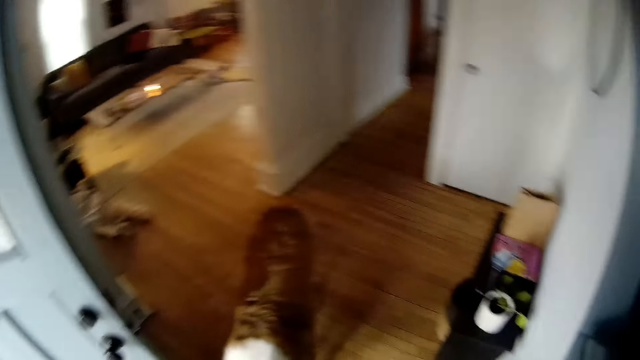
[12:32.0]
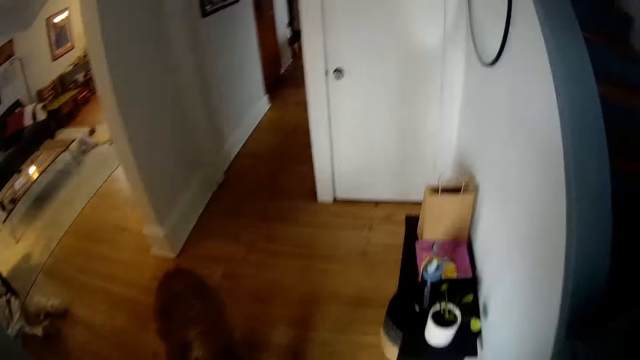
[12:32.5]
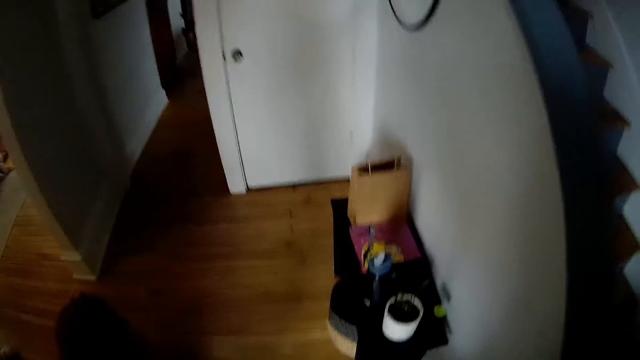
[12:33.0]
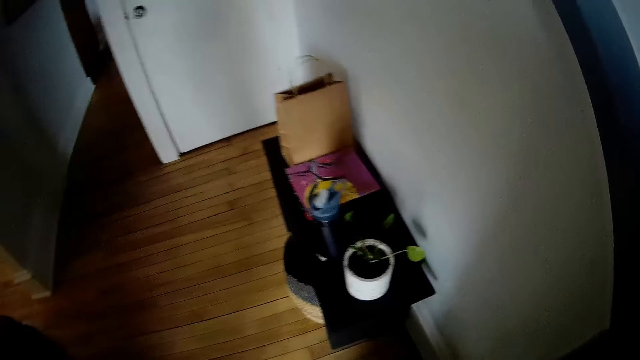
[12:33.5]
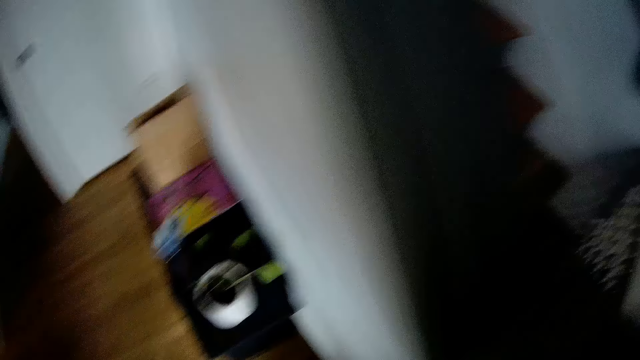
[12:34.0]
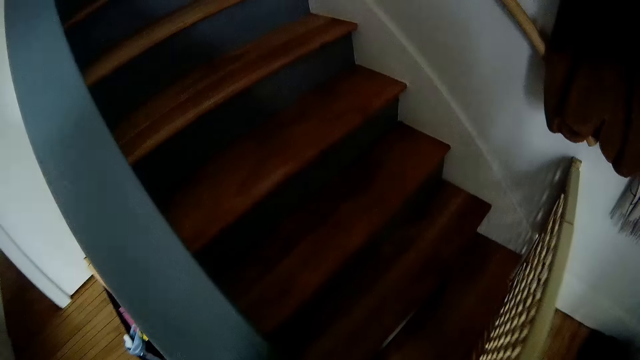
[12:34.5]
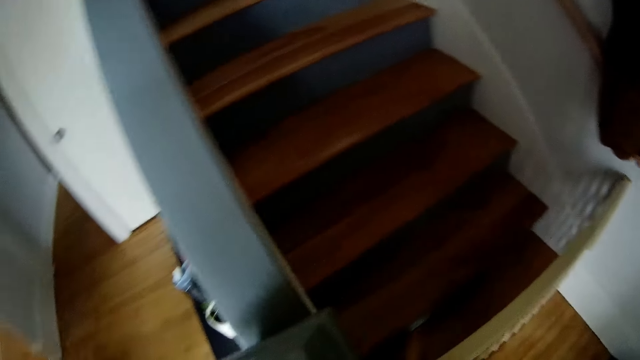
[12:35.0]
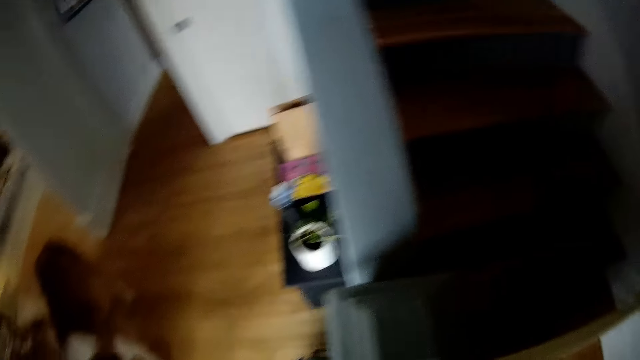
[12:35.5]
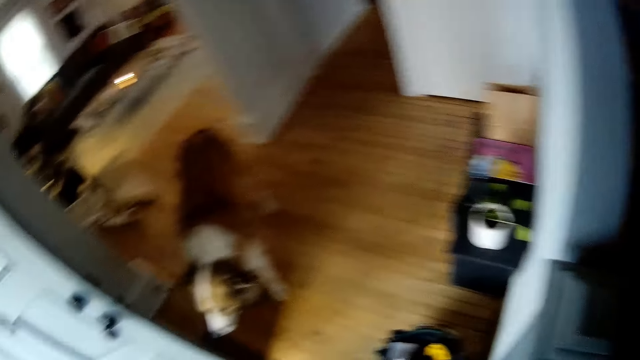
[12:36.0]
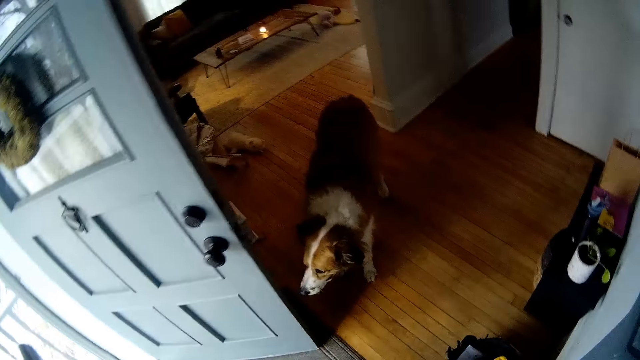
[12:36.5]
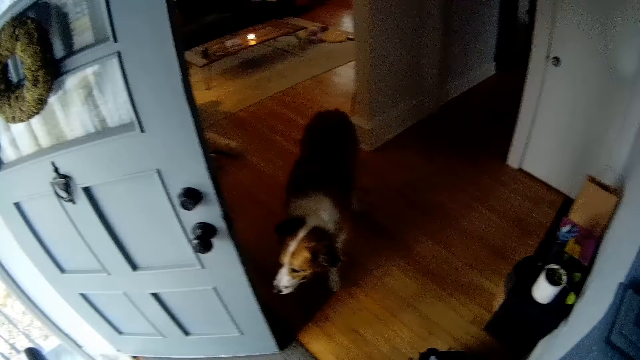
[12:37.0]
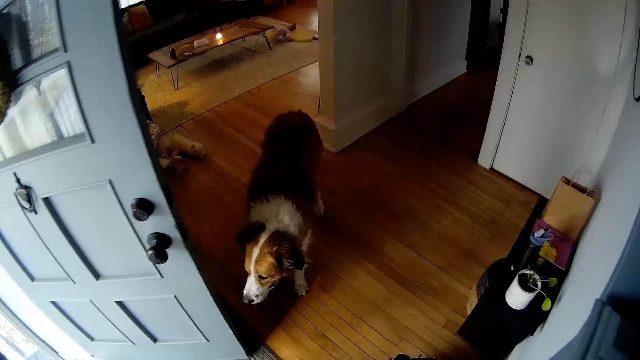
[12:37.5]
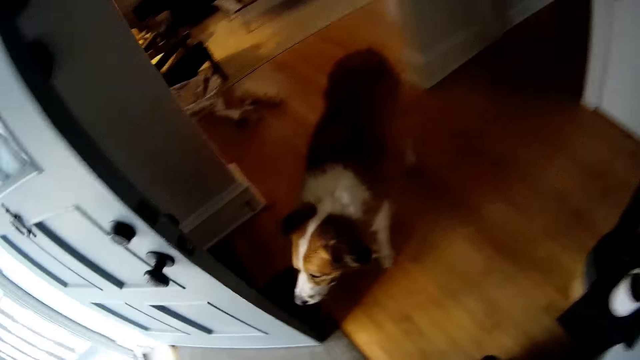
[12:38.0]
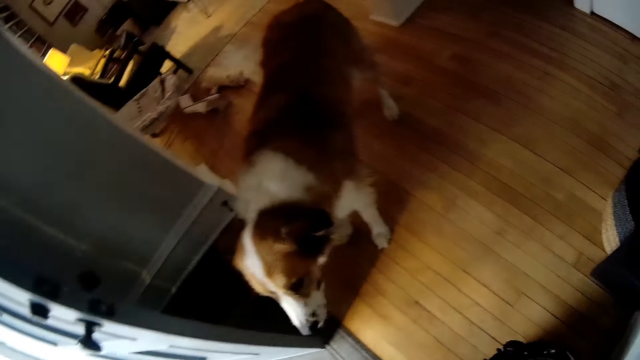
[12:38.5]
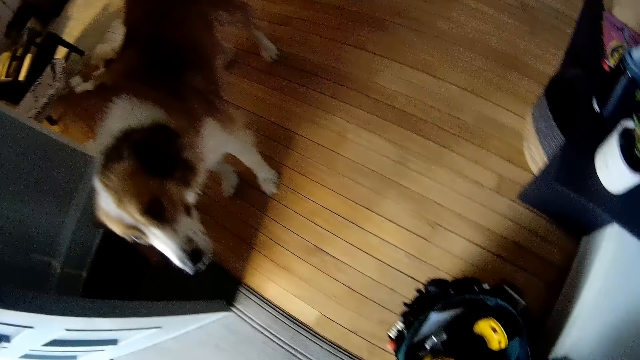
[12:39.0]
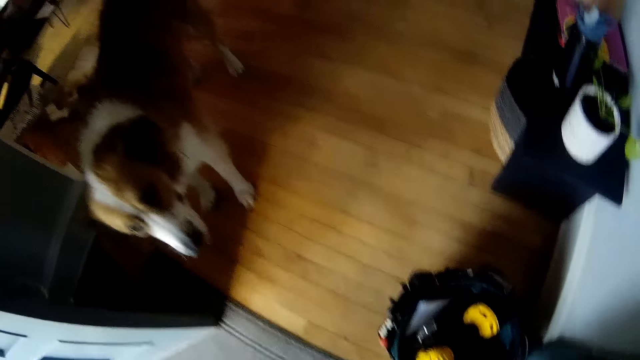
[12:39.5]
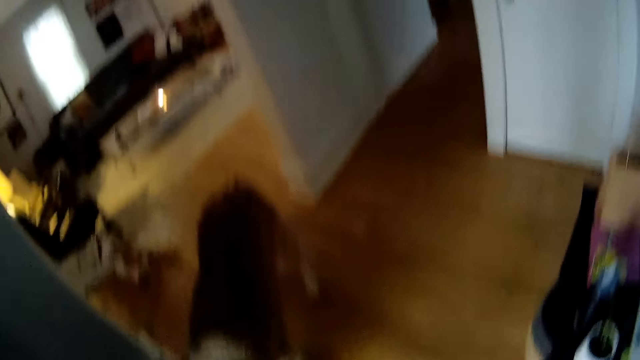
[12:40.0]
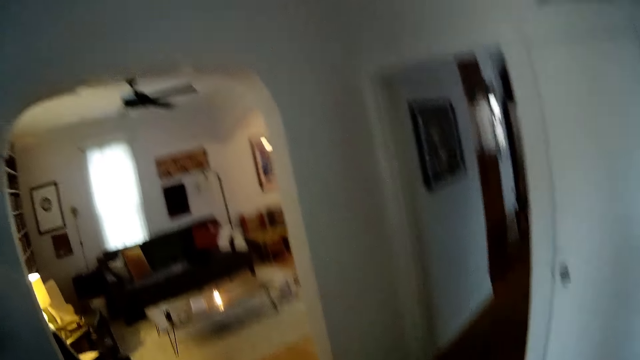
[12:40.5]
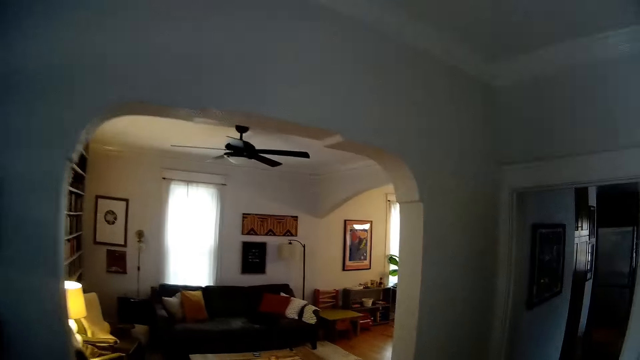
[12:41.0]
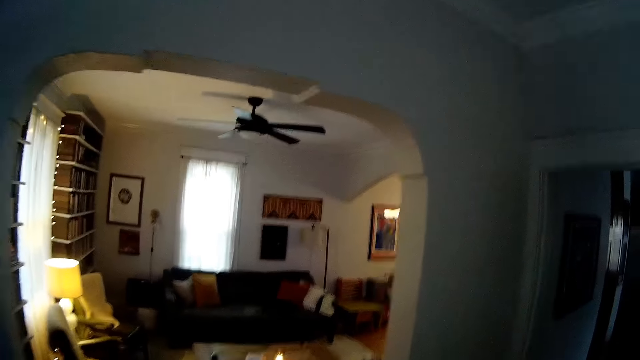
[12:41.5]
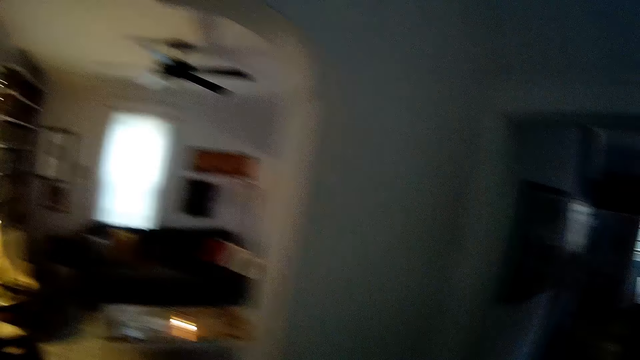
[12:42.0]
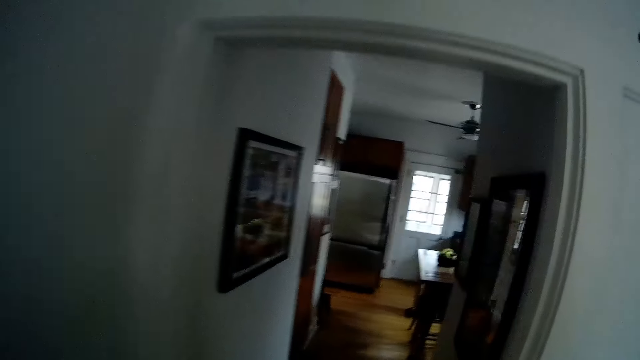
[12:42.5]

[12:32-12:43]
The camera wearer drops the vacuum cleaner on the floor. They close the gate at the edge of the stairs. They look around. They bend down. They walk on the hallway.

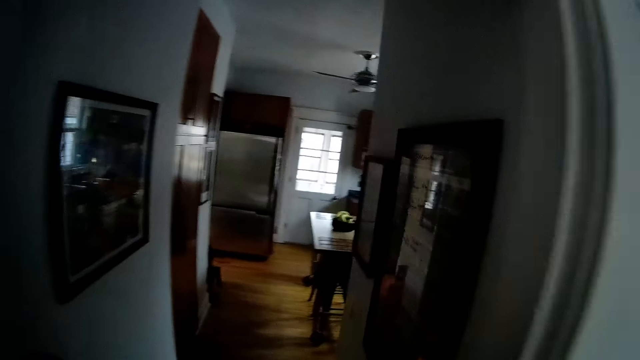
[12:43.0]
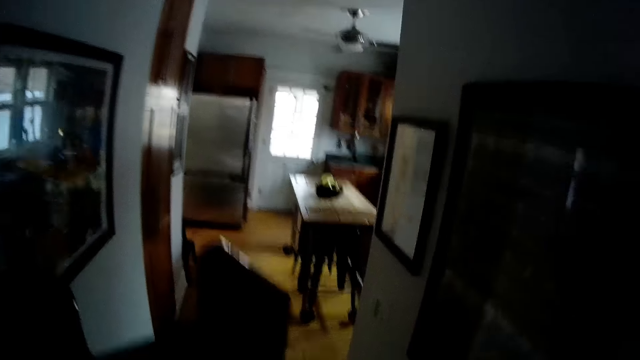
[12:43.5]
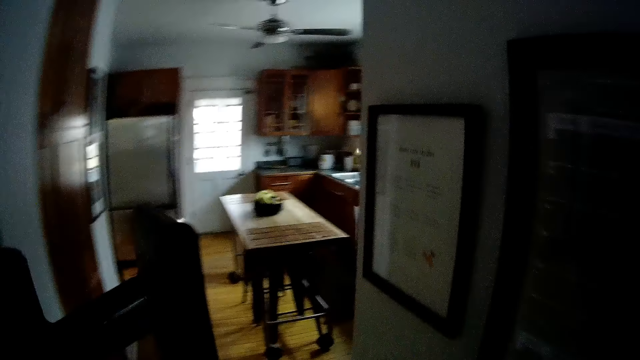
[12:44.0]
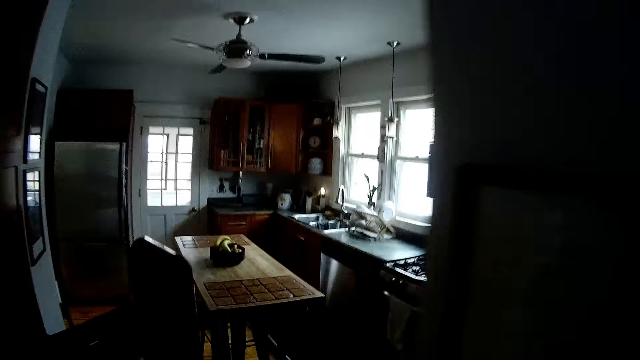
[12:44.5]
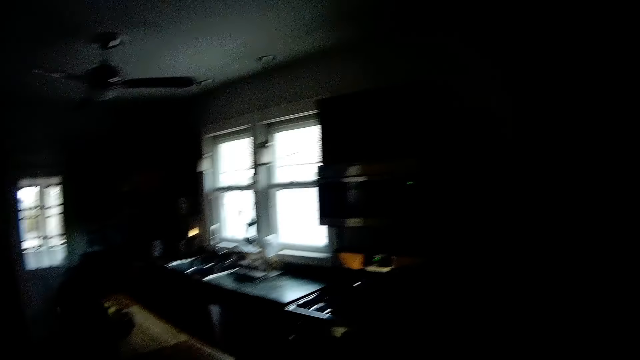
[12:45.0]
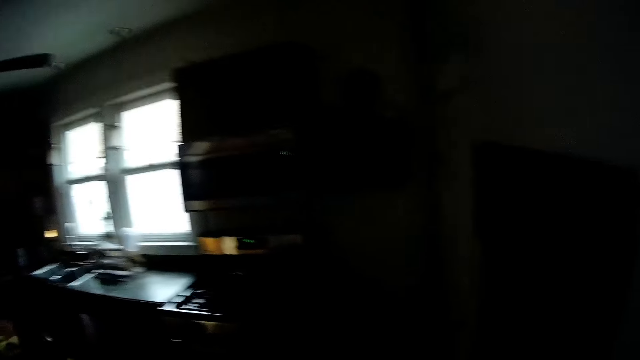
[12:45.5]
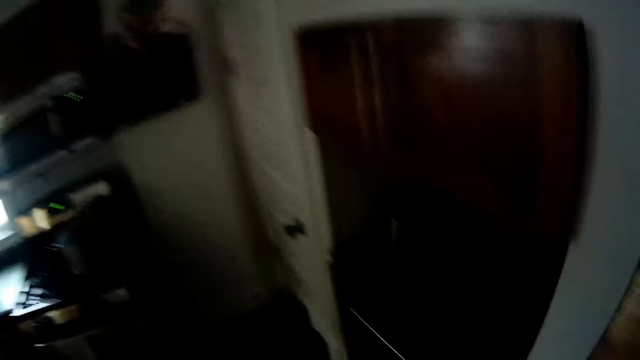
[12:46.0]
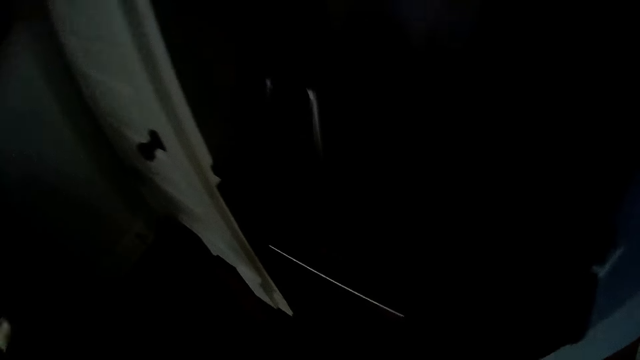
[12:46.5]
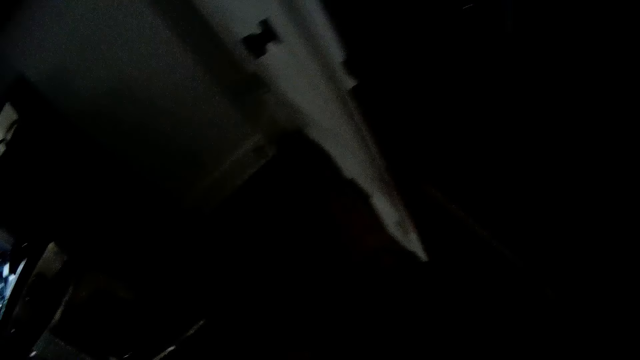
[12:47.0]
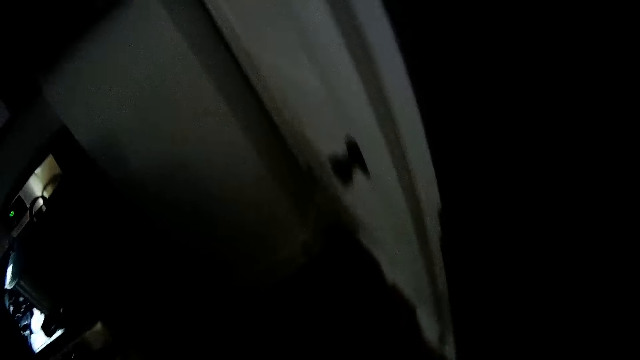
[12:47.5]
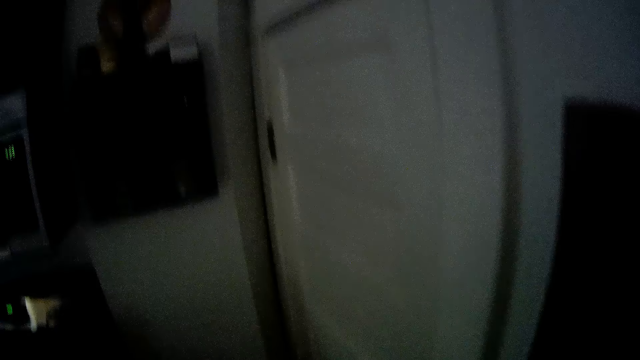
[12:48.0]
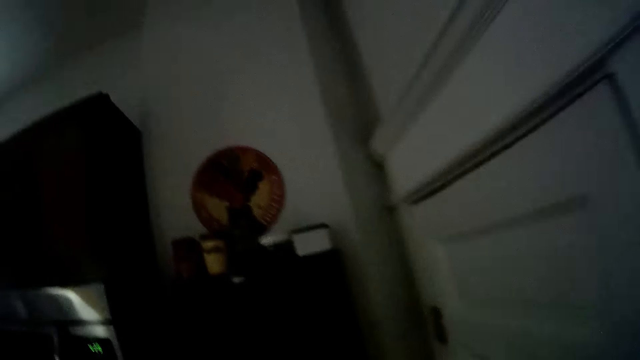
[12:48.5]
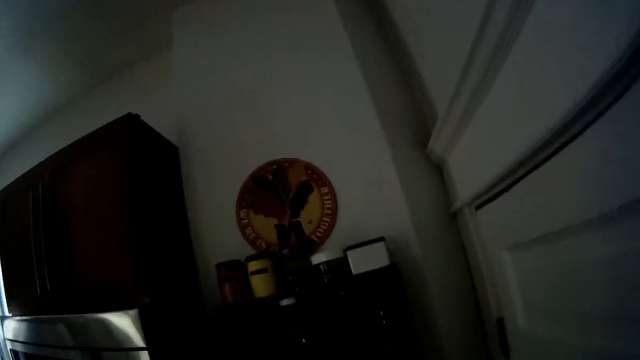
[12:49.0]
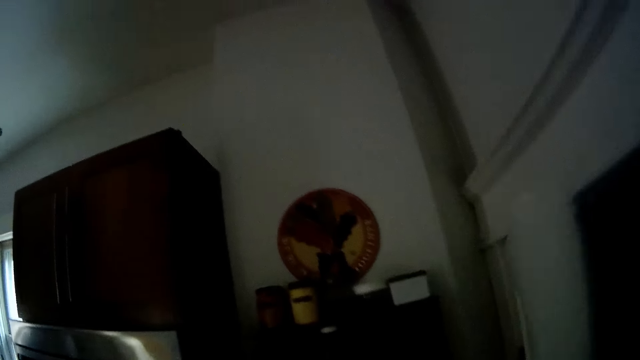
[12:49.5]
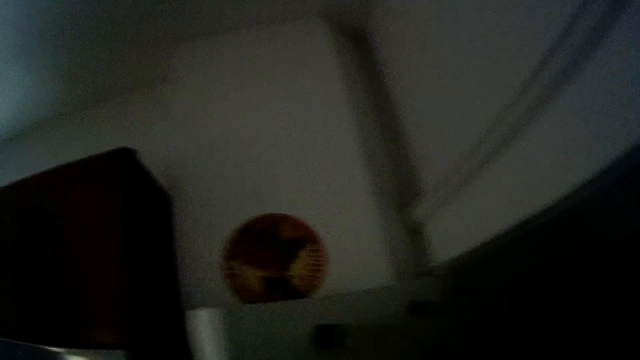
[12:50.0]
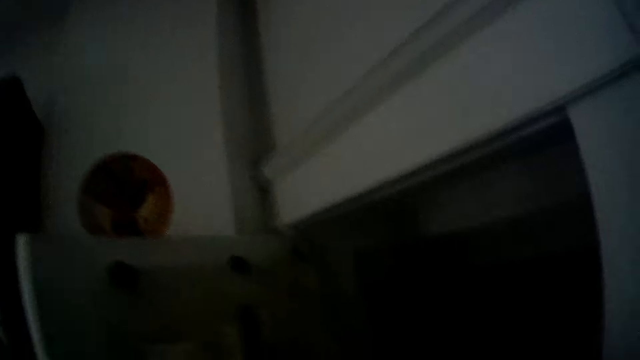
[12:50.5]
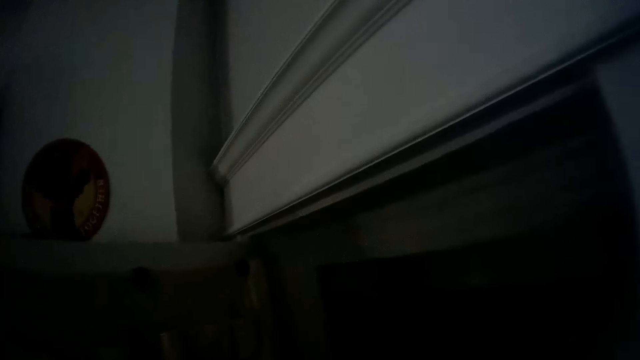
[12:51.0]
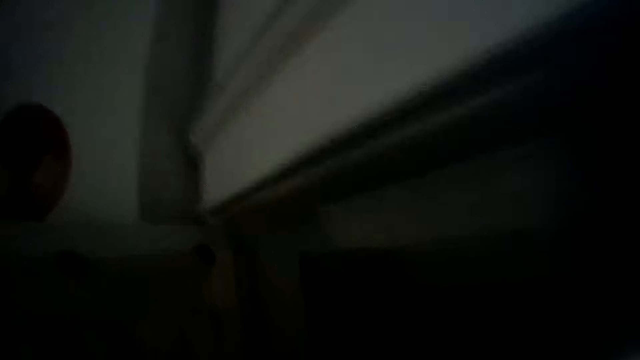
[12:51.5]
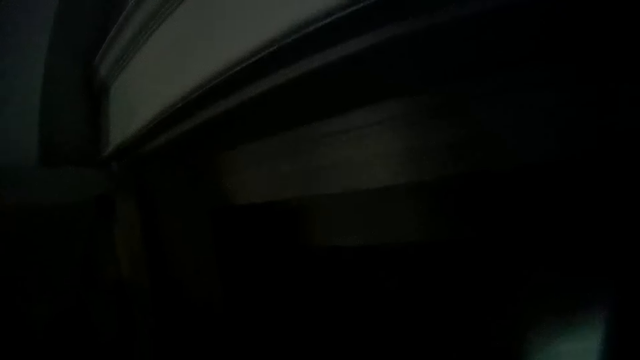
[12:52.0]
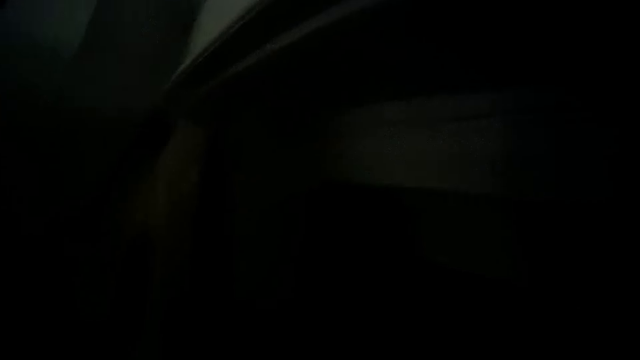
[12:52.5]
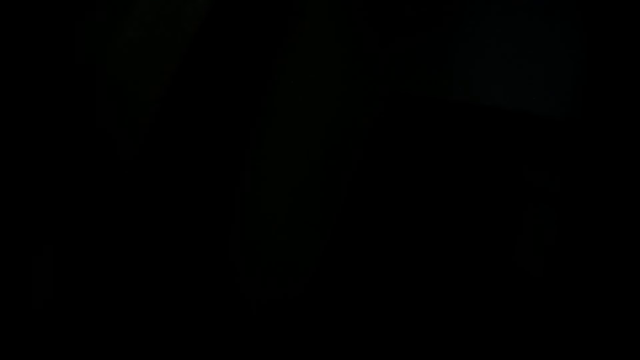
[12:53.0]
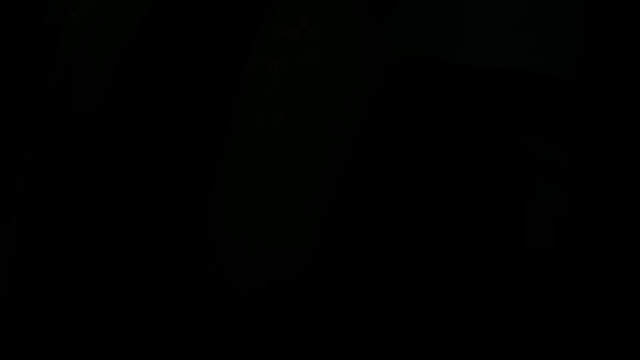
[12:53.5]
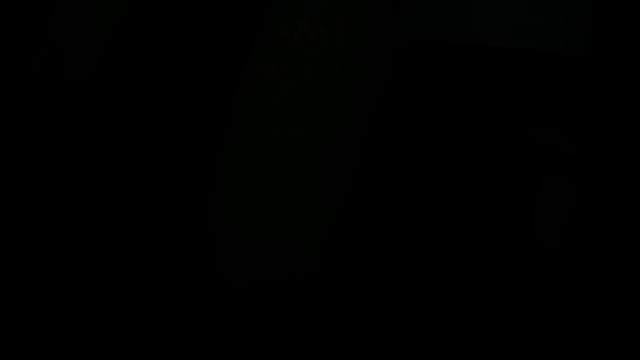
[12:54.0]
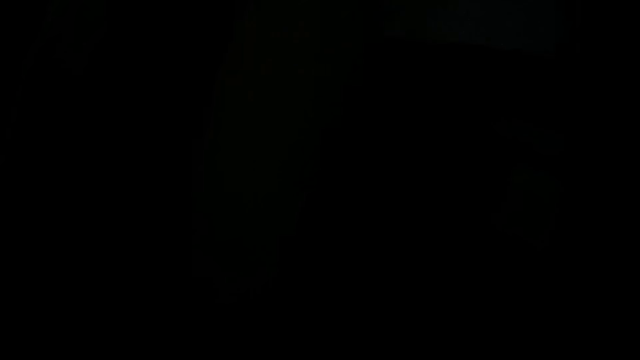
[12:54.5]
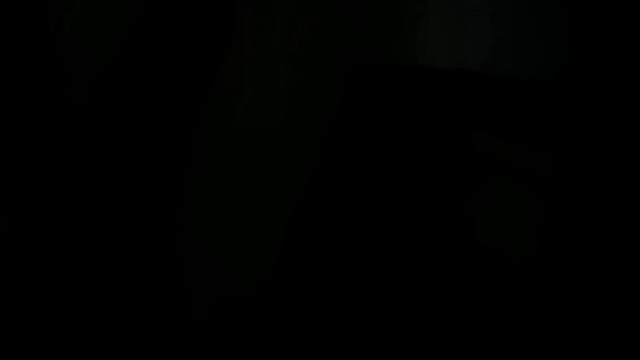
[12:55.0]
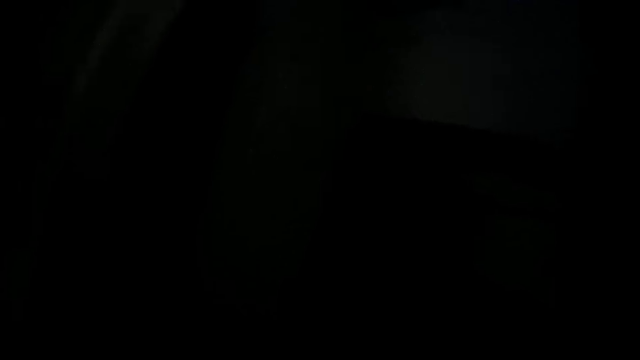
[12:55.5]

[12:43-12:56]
The camera wearer holds furniture with both hands. He carries something to the kitchen. He puts something down. He opens the basement door with his right hand. He walks into the basement.
